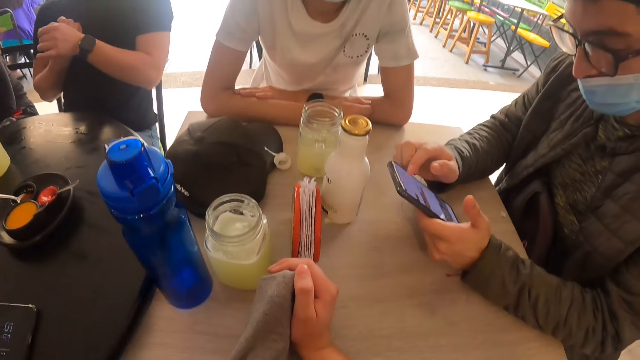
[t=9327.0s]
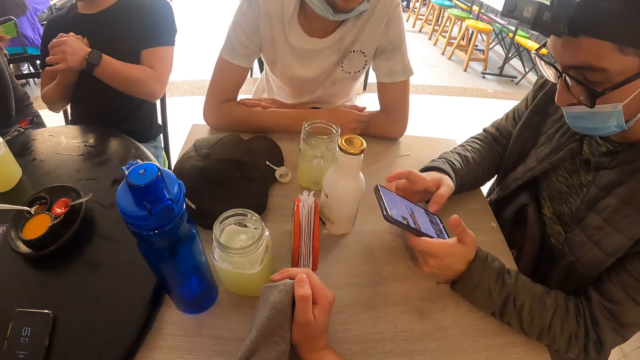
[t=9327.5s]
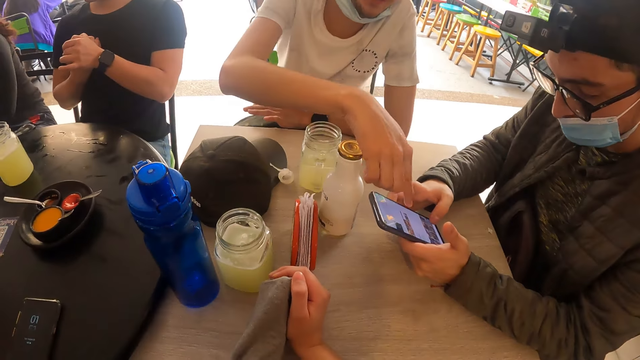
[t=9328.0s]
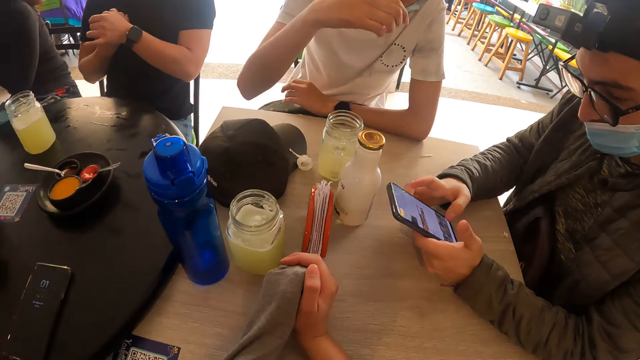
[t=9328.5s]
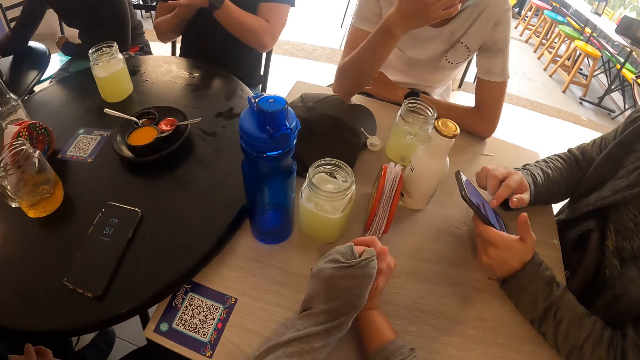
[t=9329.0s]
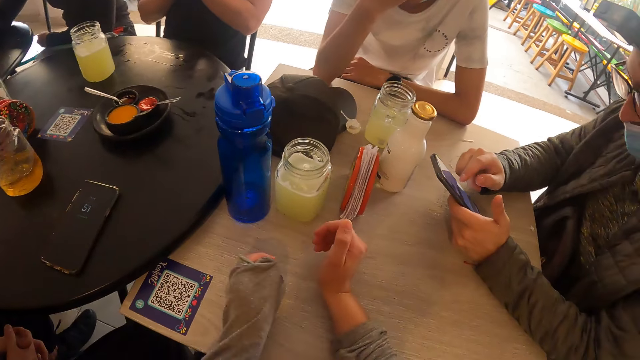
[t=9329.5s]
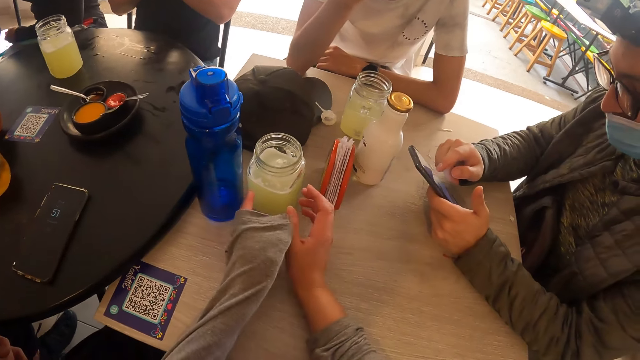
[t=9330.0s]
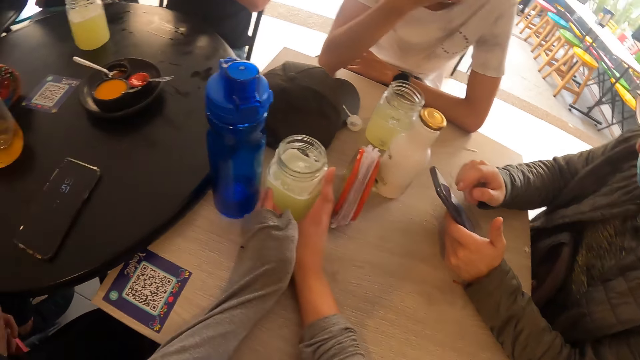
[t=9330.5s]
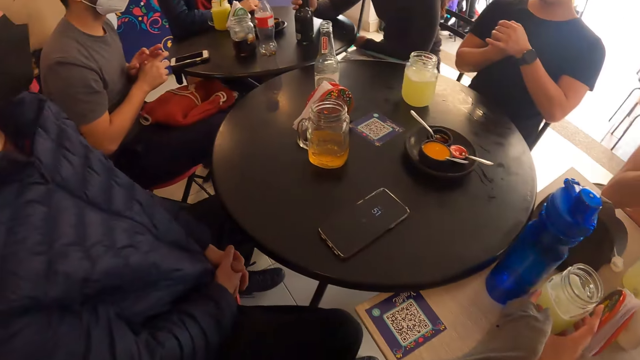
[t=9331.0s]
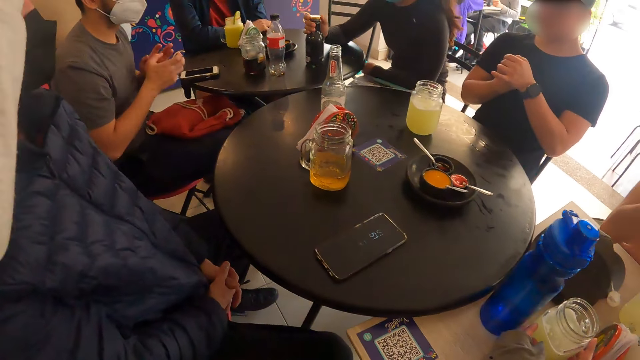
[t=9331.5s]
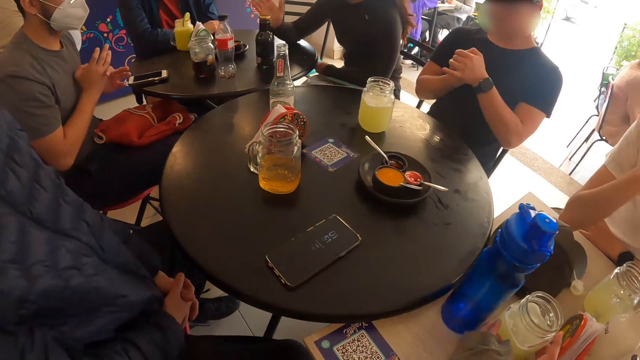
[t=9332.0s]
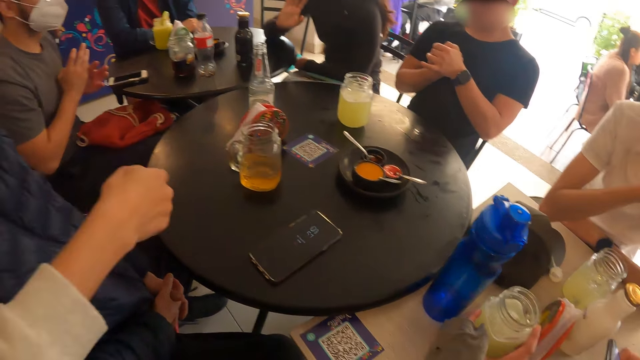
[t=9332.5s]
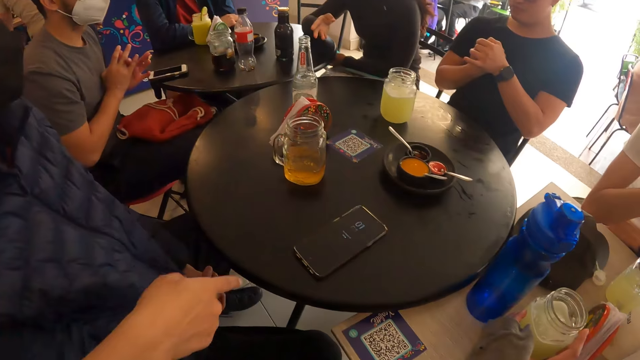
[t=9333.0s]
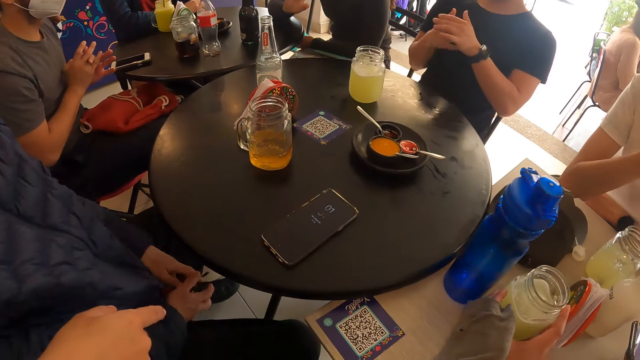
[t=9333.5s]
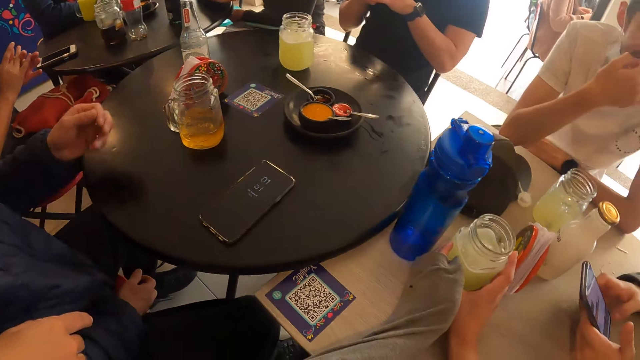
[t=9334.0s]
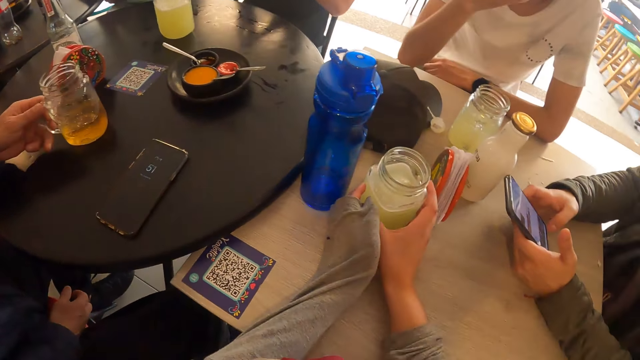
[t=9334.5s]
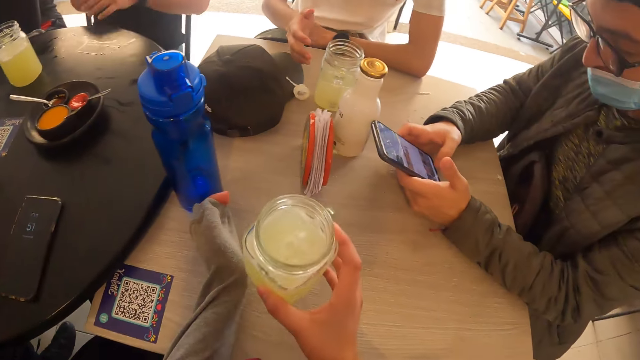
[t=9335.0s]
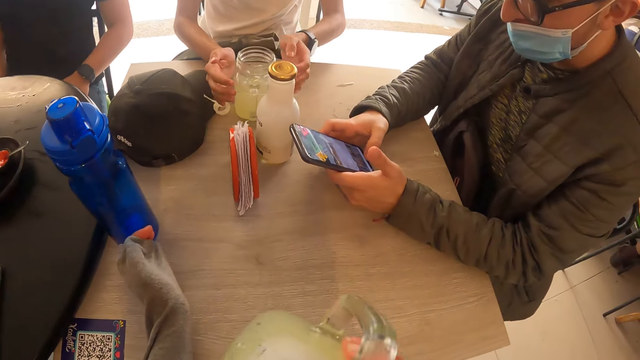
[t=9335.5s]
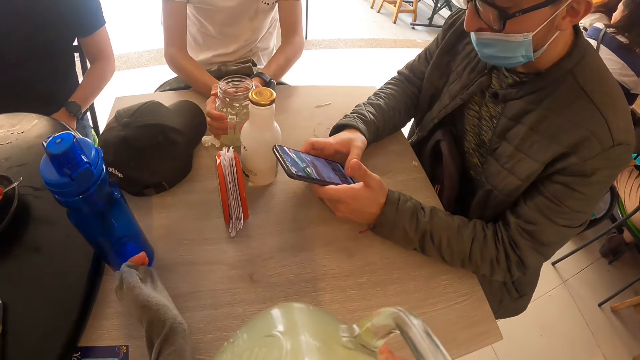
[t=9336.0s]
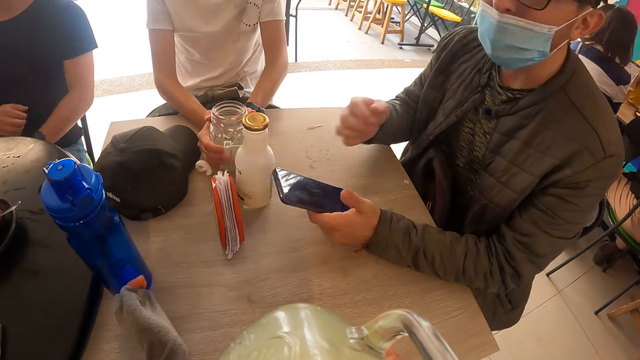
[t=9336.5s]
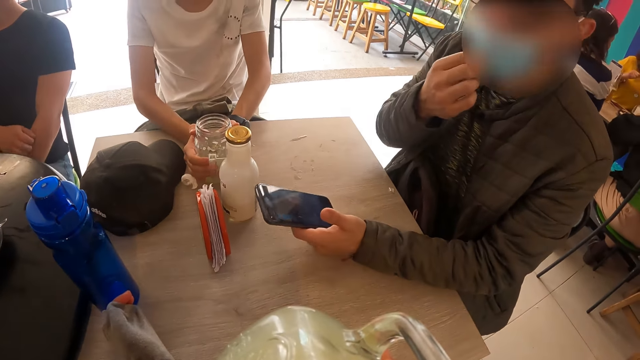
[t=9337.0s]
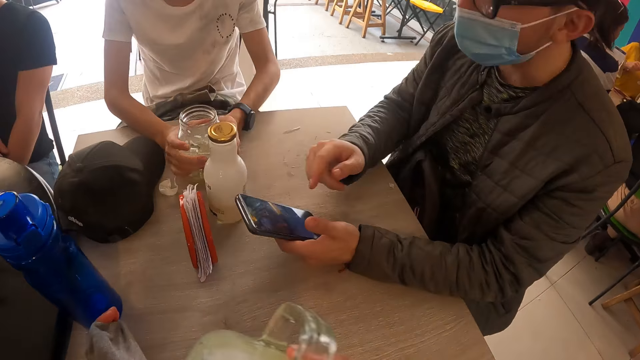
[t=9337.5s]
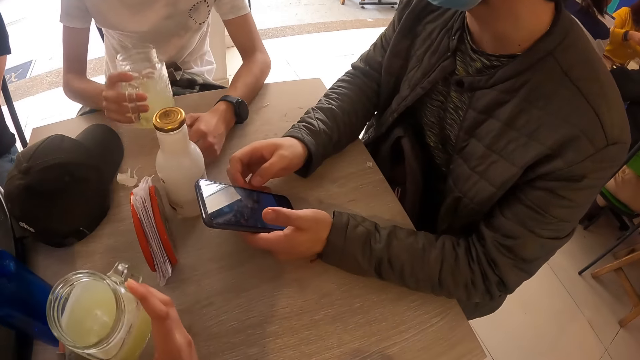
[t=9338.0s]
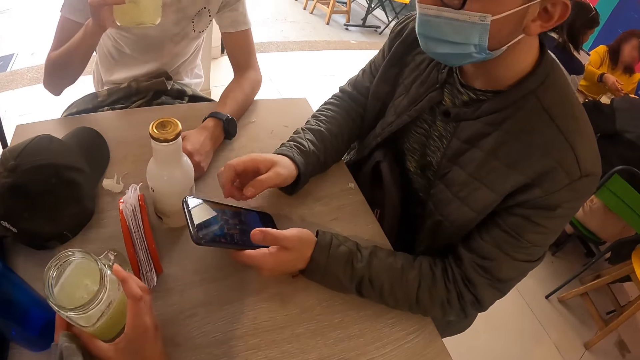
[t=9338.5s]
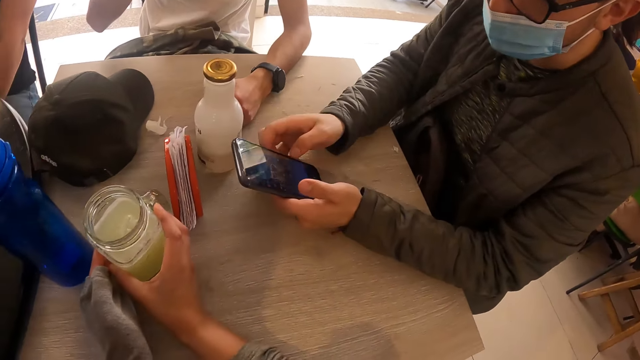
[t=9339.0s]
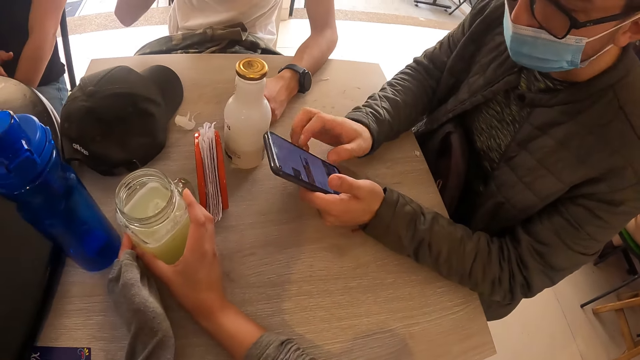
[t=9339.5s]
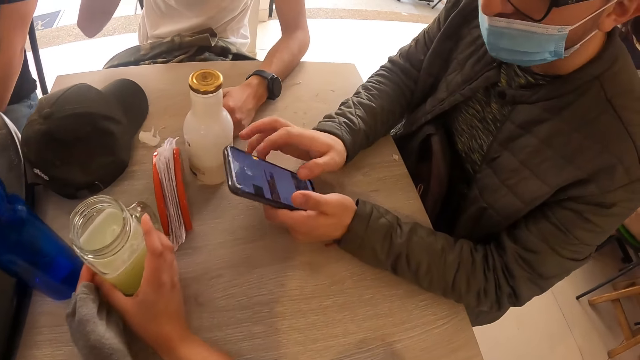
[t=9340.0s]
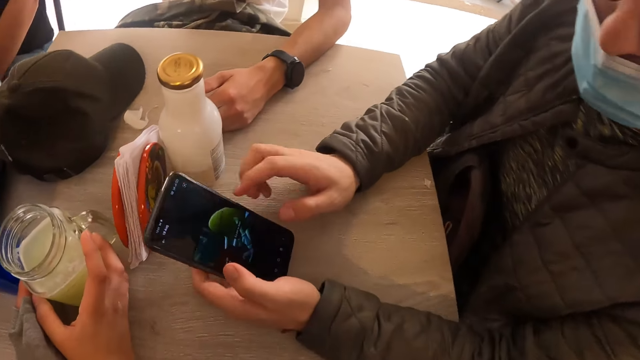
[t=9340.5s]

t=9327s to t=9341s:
A man touches the phone in another man's hands with his right hand. The camera wearer holds the cup of juice or beverage on the table with both hands. A woman holds a bottle of drink on the table with her right hand. The camera wearer looks around. Another man holds a cup on the table with his left hand. The camera wearer picks up the cup of juice from the table with her right hand. She drinks from the cup of juice in her right hand. The first man holds the cup of juice on the table with both hands. The second man uses the mobile phone. The camera wearer interacts with the first man and the second man. The second man adjusts his nose mask with his right hand. The camera wearer interacts with the first man and the second man again. The second man uses the mobile phone again. The first man drinks the beverage. The camera wearer drops the cup on the table with her right hand. The first man picks up the cup of juice from the table with his right hand. The camera wearer holds the beverage, and interacts with the second man. The second man operates the phone with both hands.

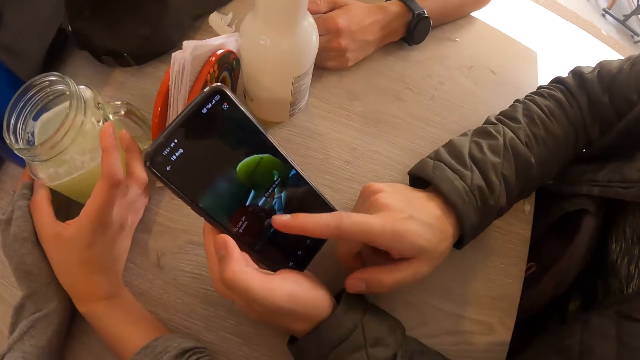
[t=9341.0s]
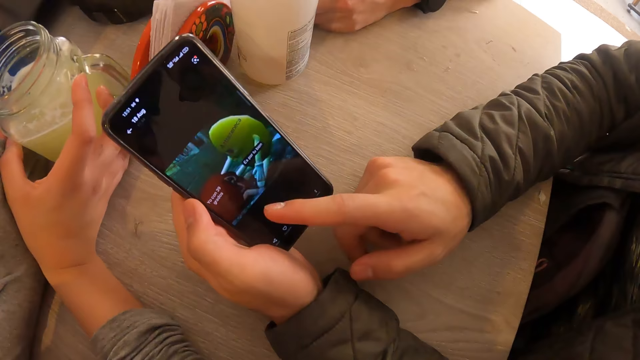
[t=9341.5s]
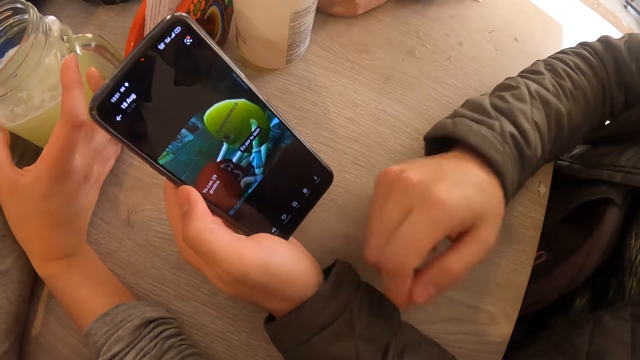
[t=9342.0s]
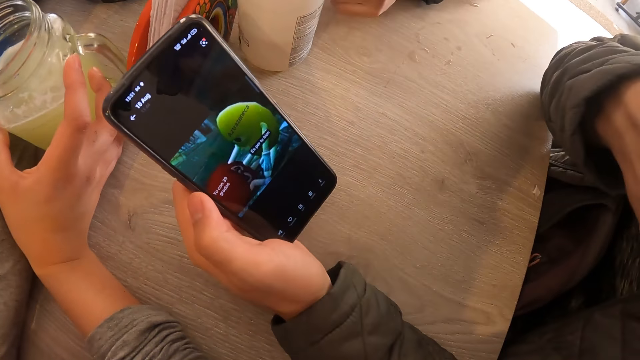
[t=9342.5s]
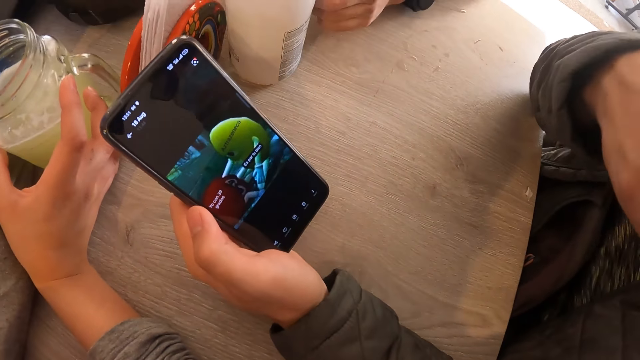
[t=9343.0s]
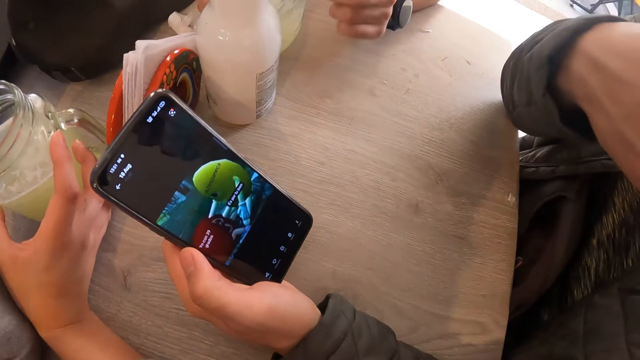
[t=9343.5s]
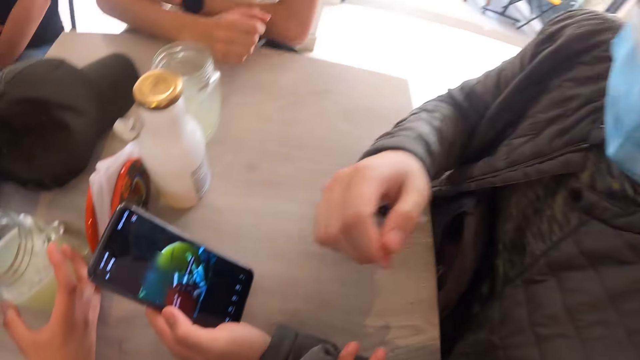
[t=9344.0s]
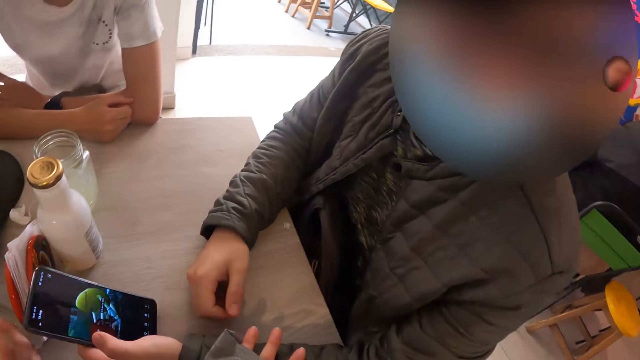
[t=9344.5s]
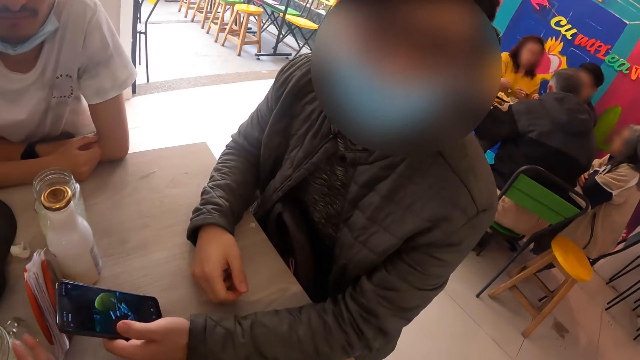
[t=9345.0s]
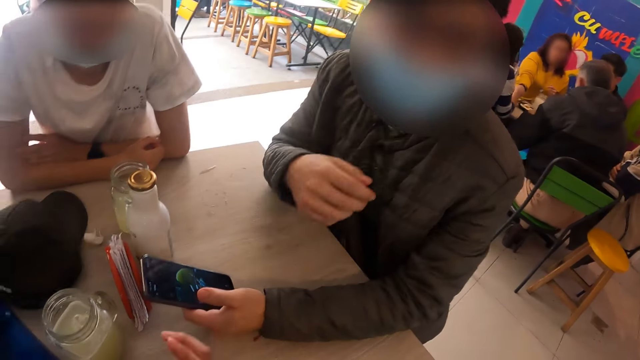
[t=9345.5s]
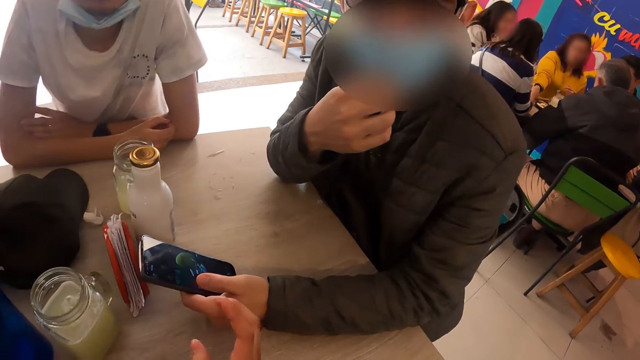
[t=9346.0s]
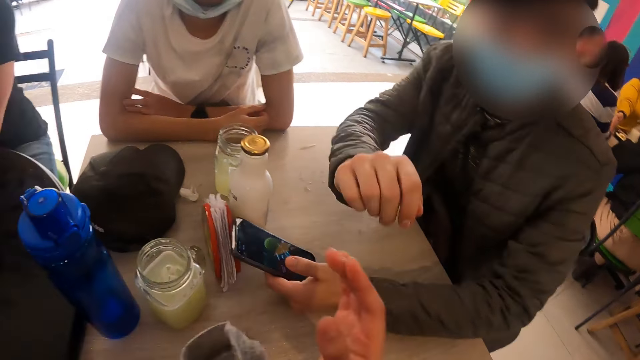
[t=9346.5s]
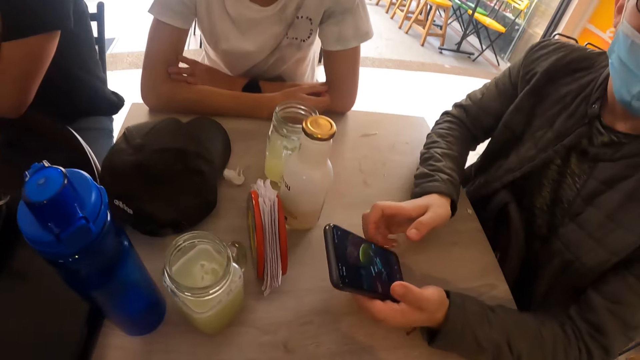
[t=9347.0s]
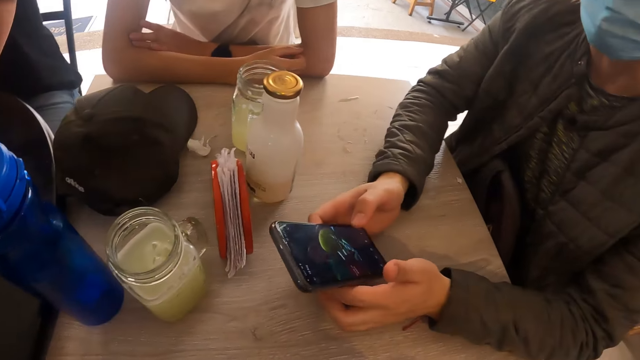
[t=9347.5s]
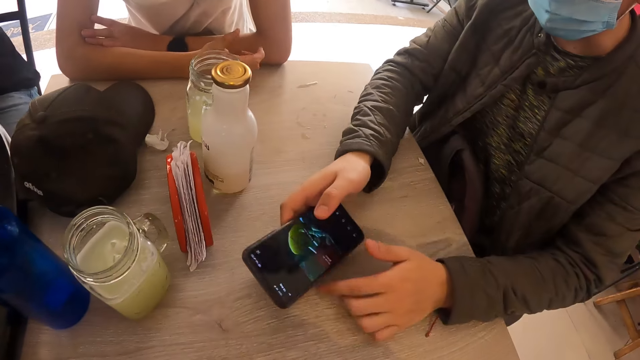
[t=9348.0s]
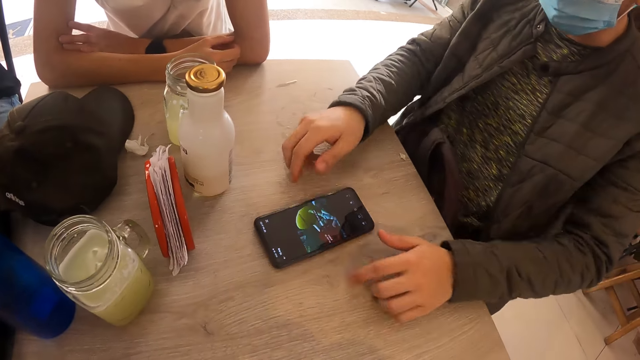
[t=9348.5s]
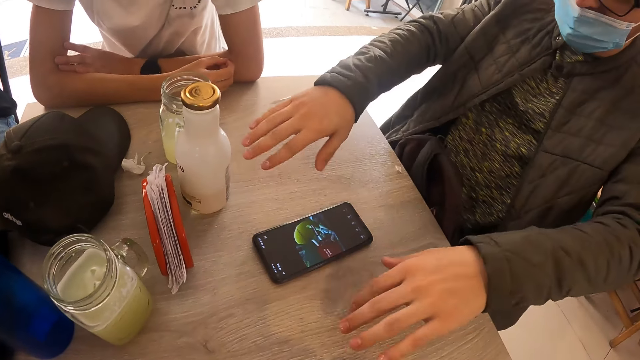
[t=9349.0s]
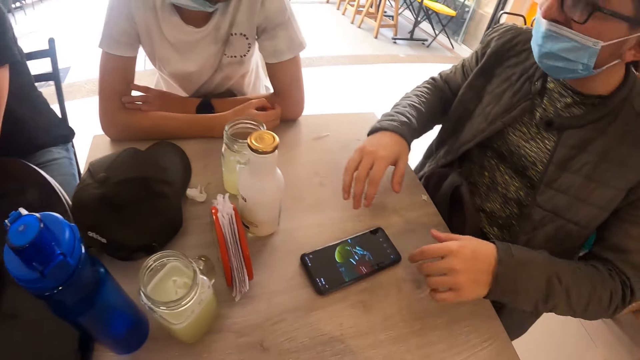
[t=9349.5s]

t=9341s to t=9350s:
A man interacts with the camera wearer. The man holds a mobile phone. The camera wearer looks at the mobile phone. The man holds the mobile phone. The camera wearer interacts with the man. The man passes the phone from his left hand to his right hand. The man drops the phone on the table with both hands. The camera wearer interacts with the man. They interact with the man again.
